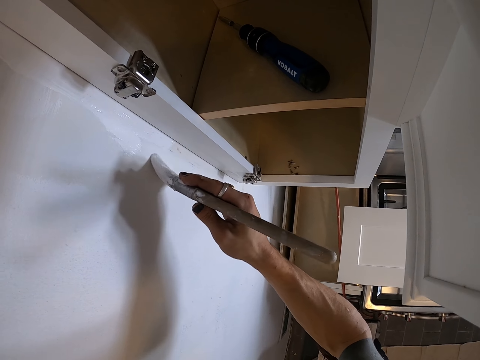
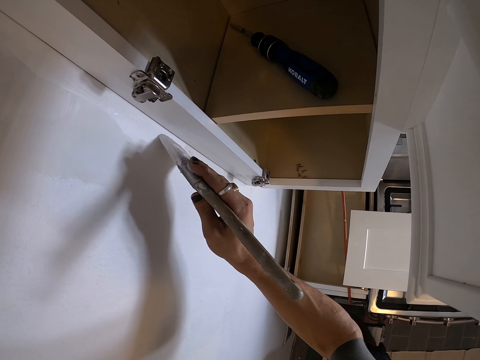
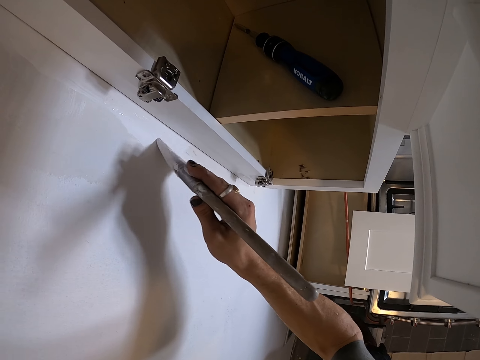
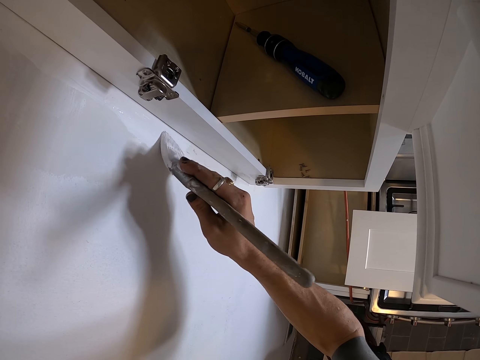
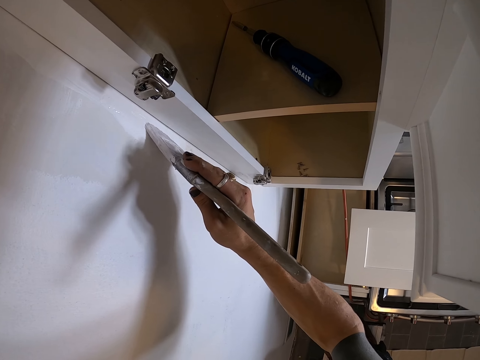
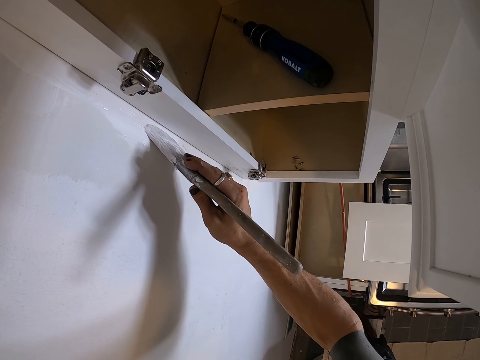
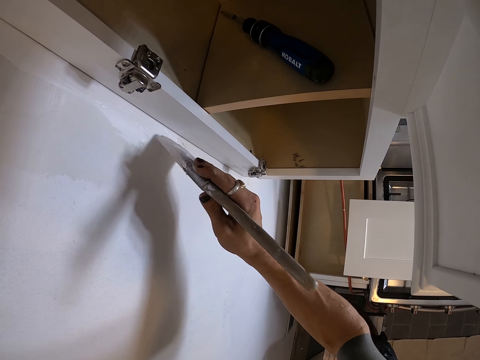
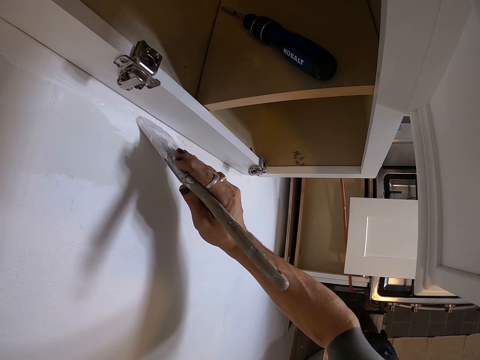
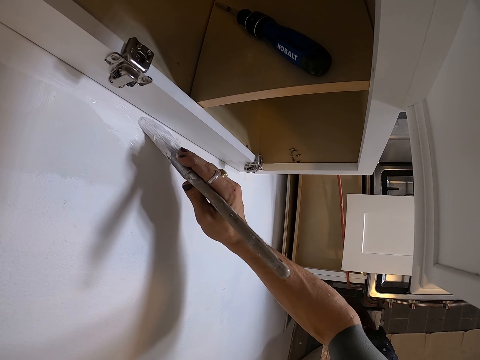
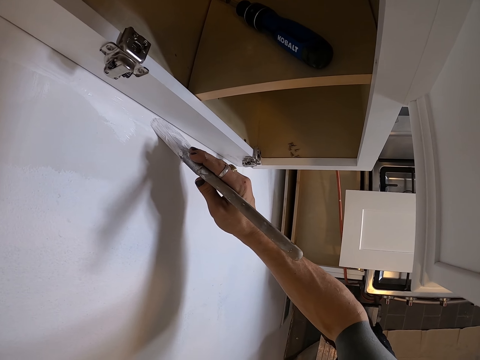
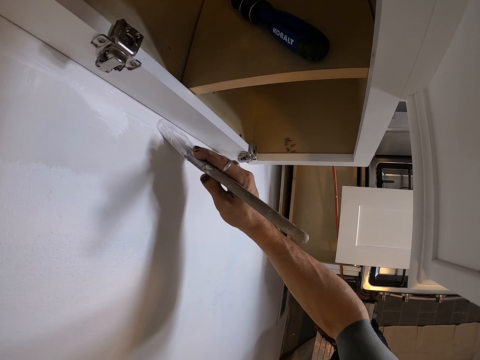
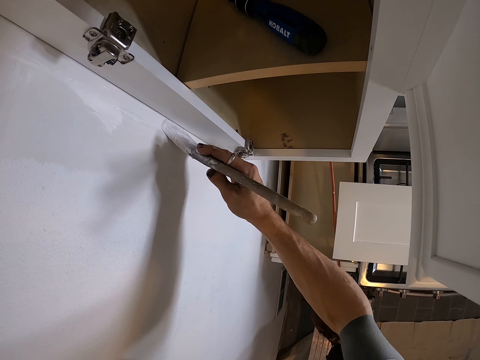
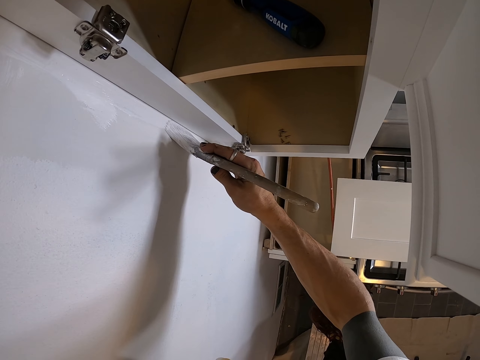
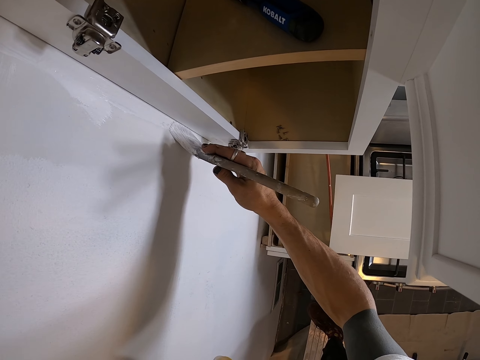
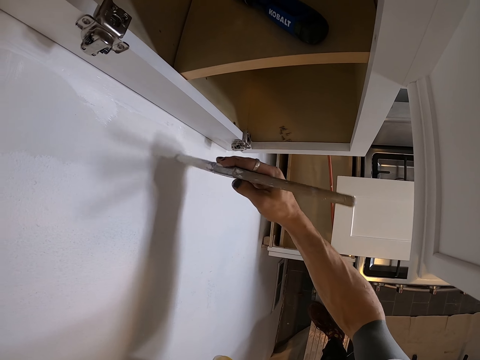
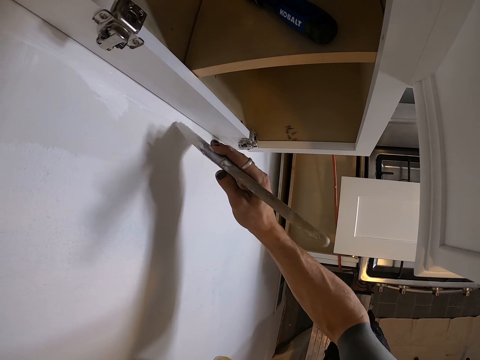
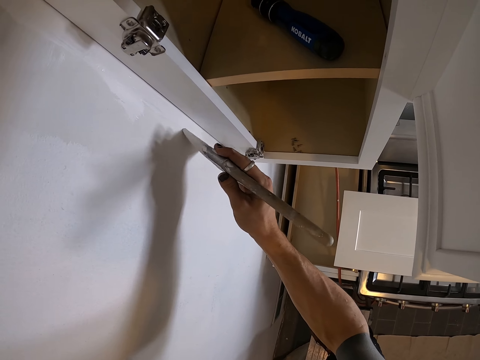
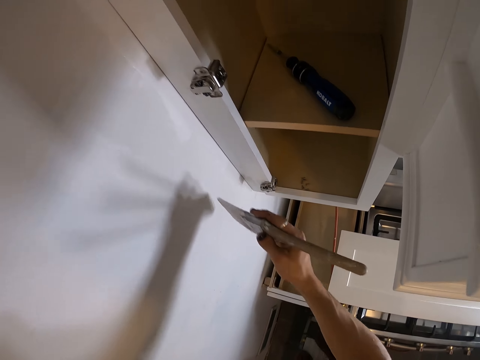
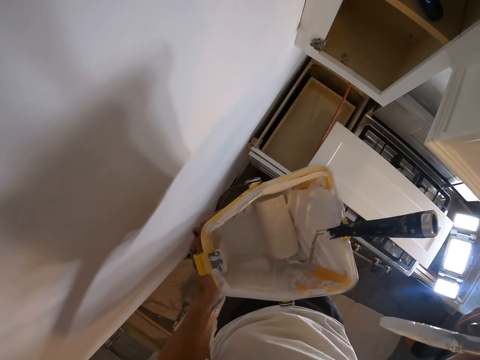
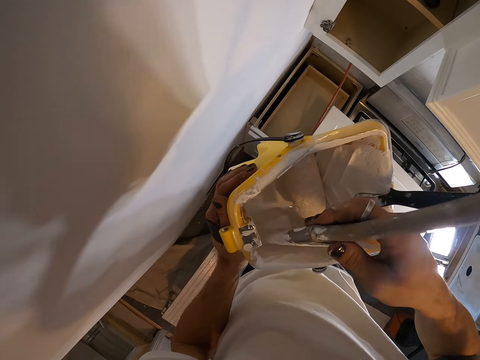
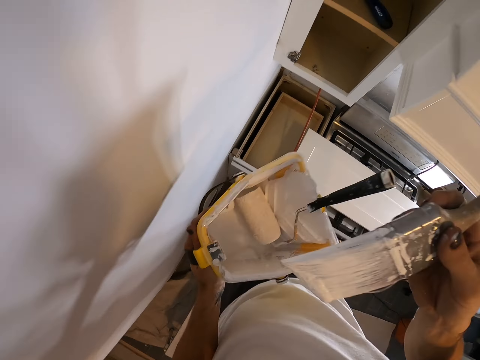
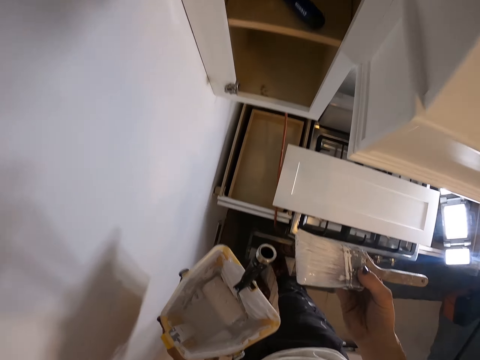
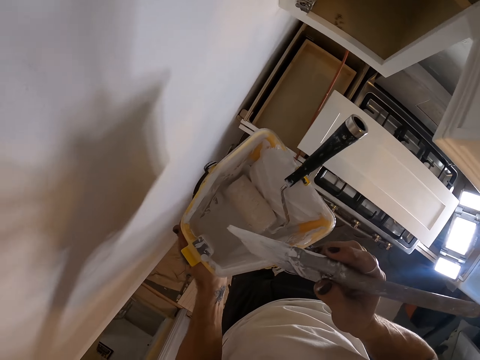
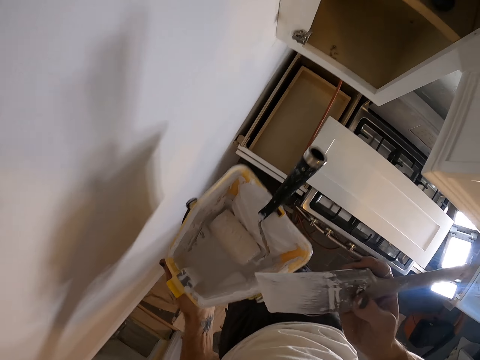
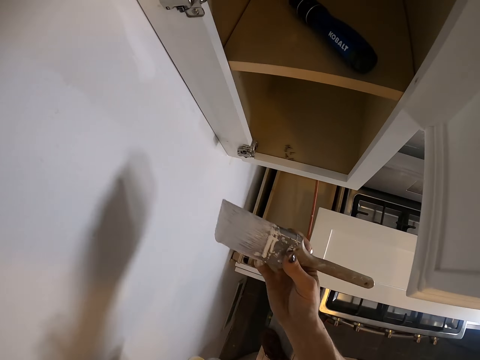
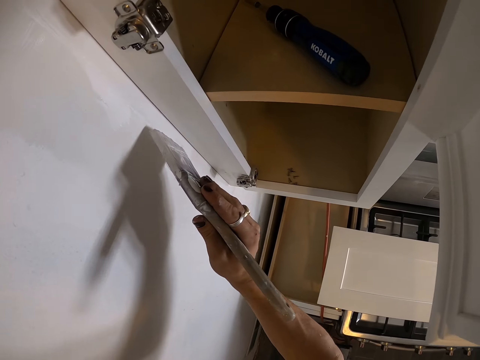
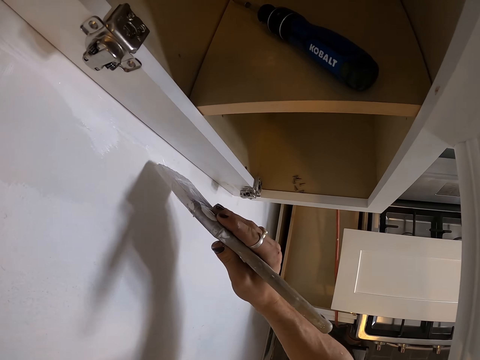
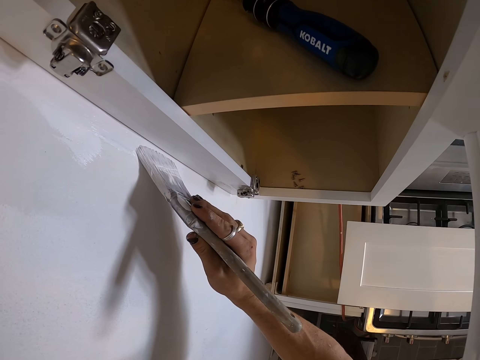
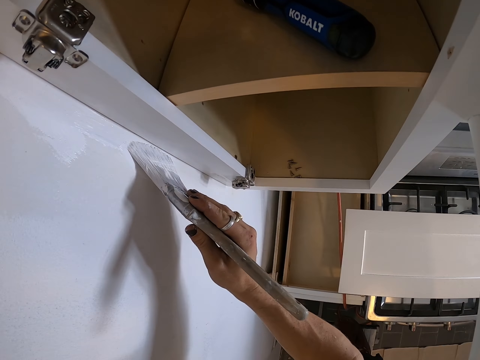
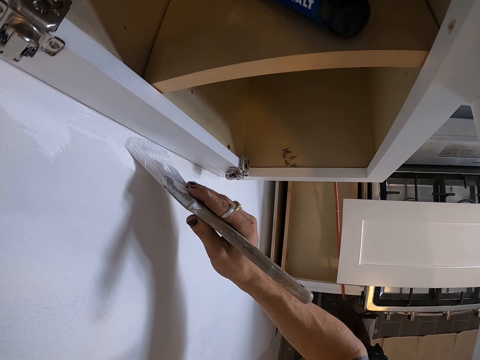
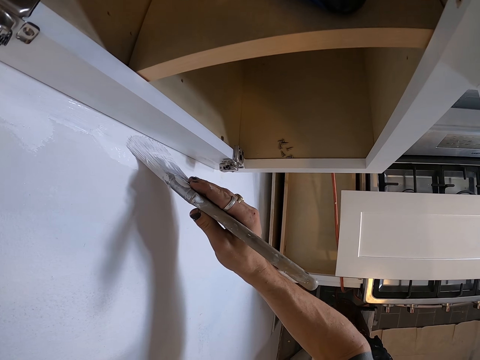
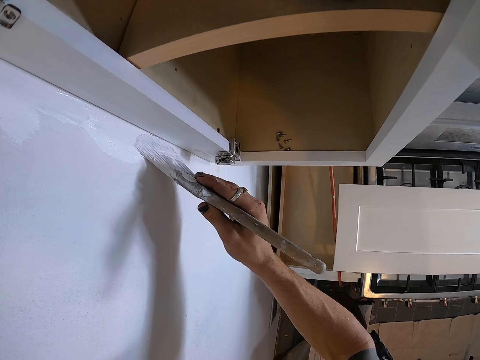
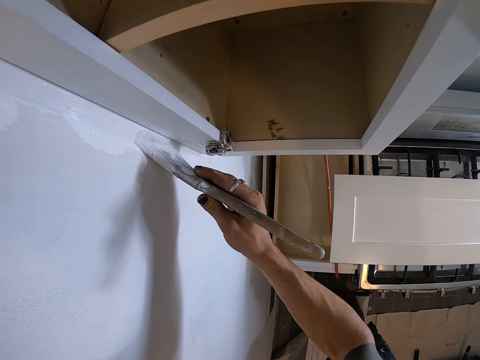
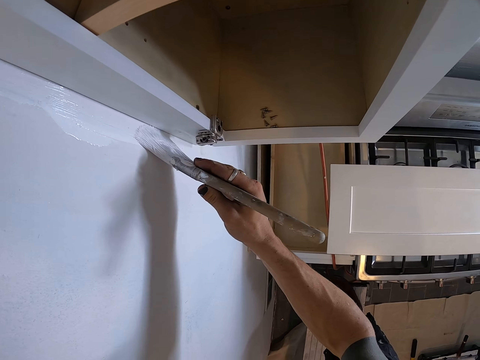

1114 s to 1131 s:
The camera wearer dips the paint brush into the roller tray or paint can. They paint the wall with the paint brush.

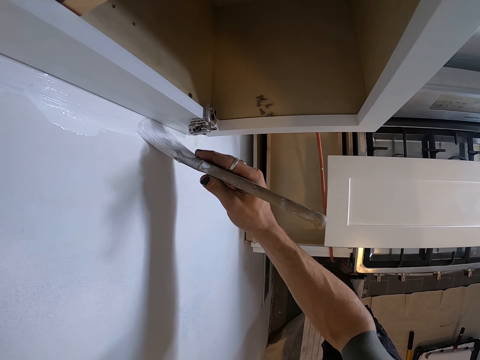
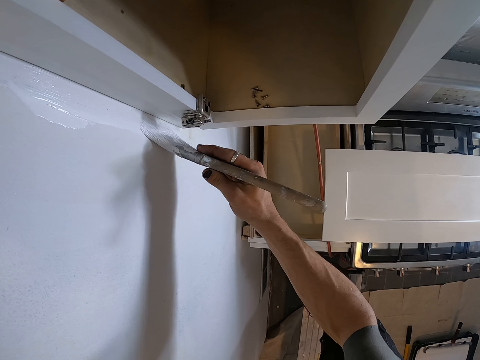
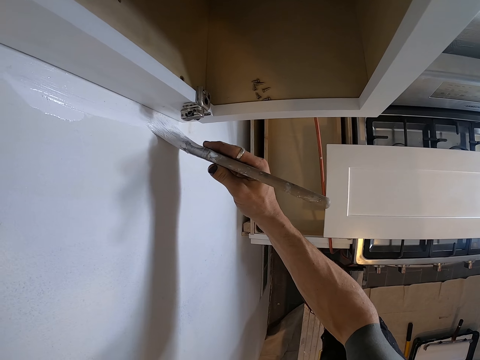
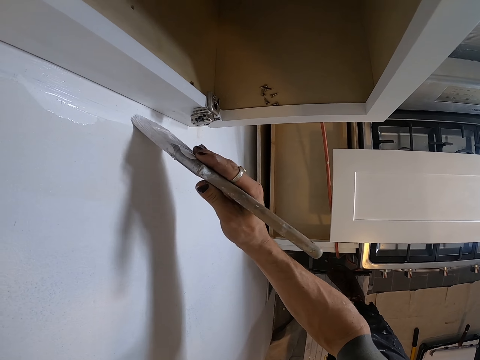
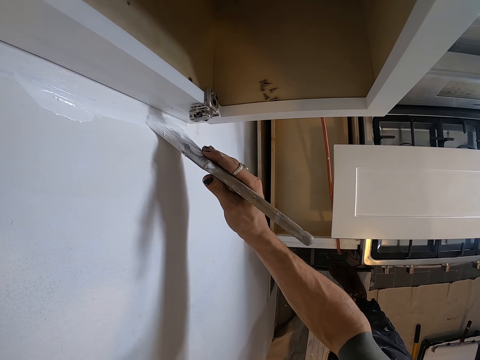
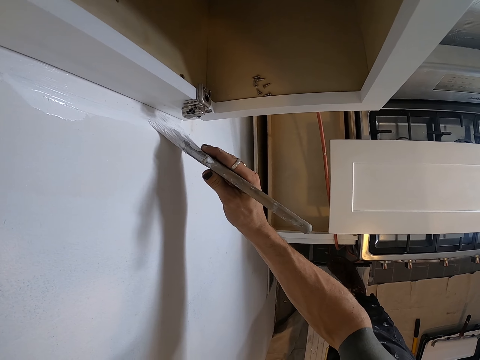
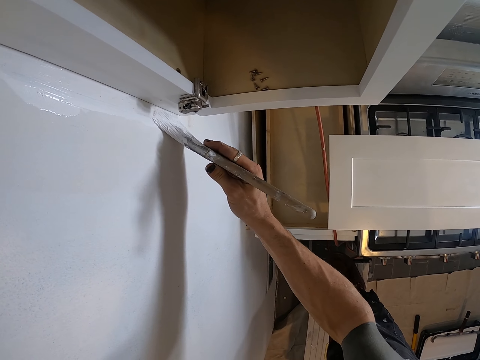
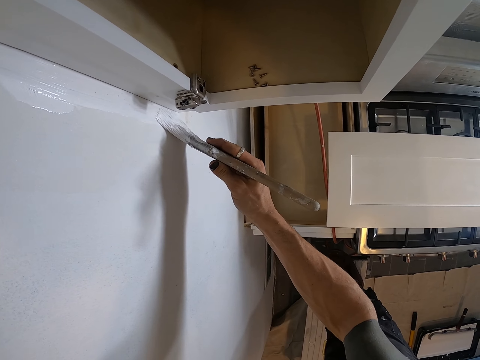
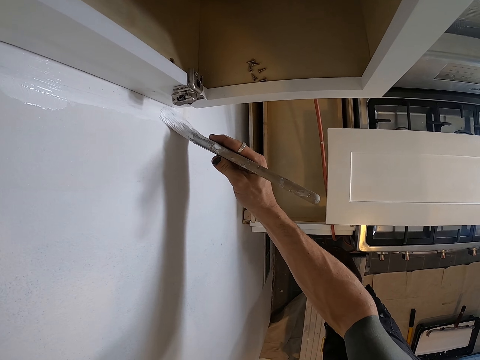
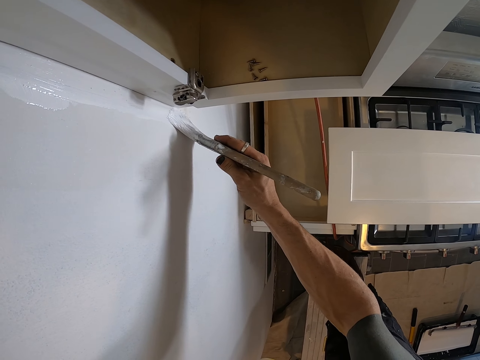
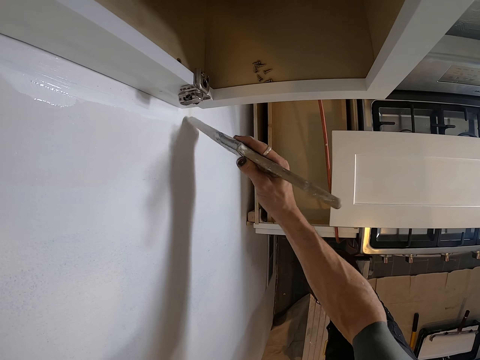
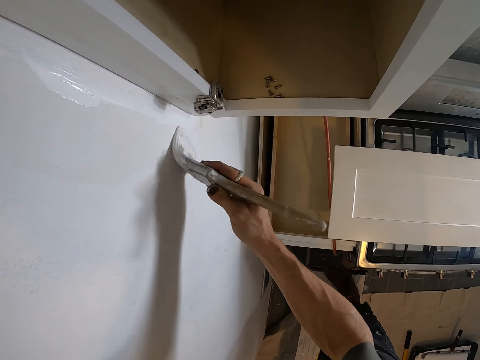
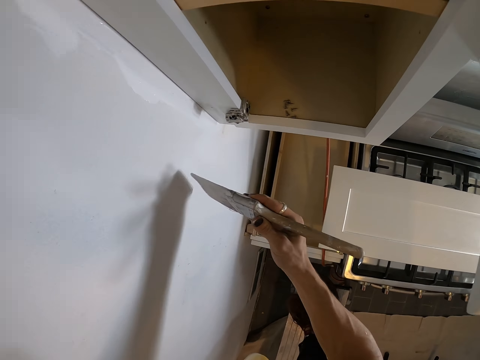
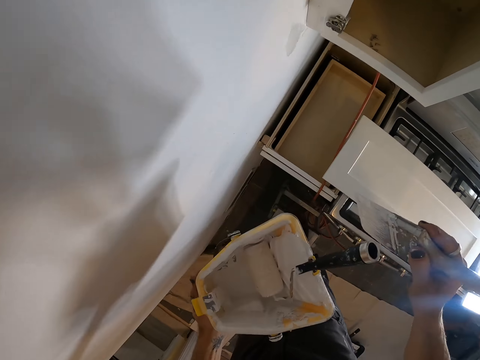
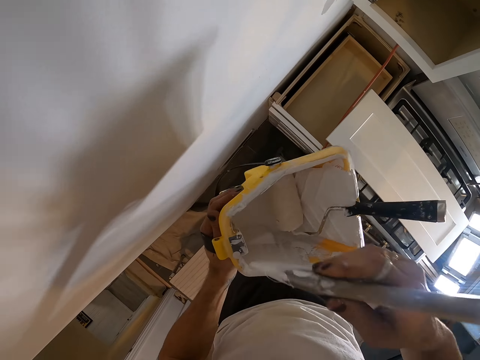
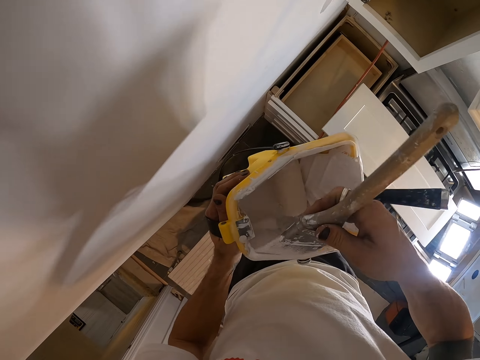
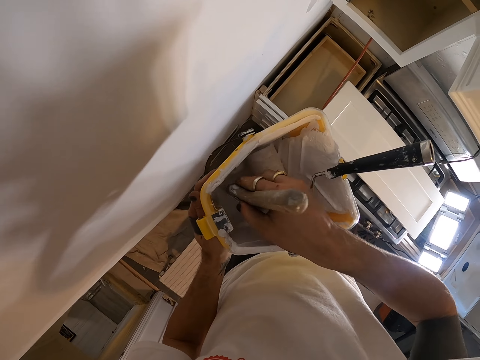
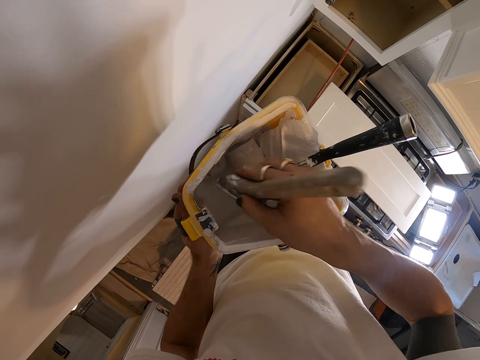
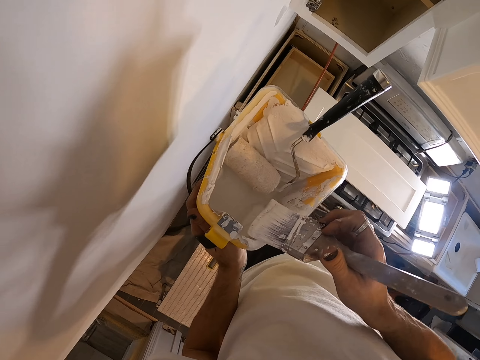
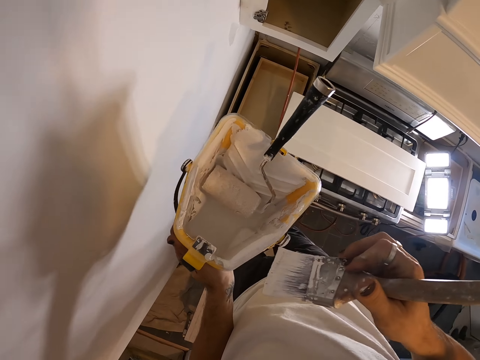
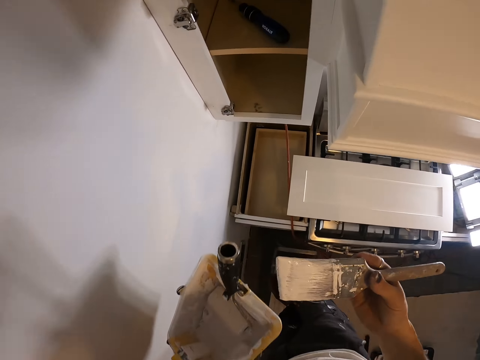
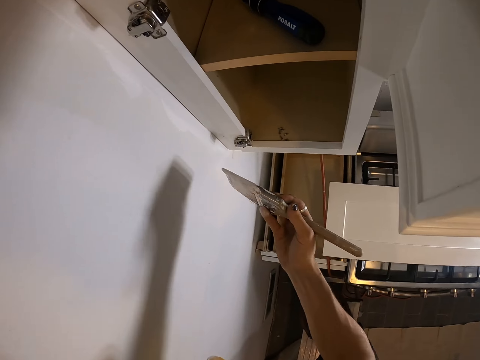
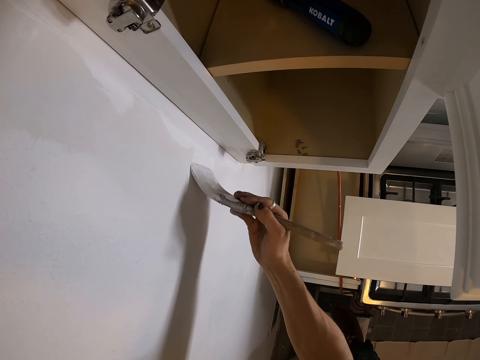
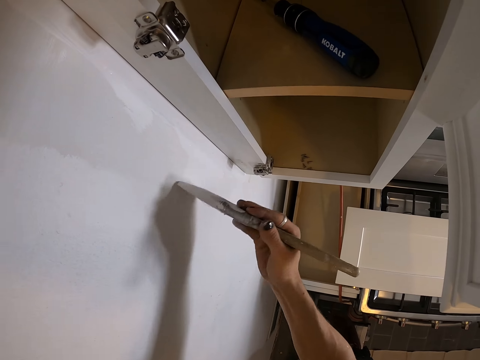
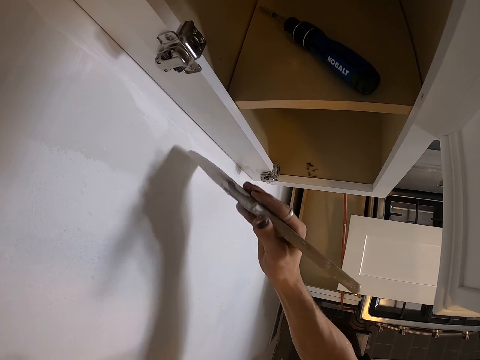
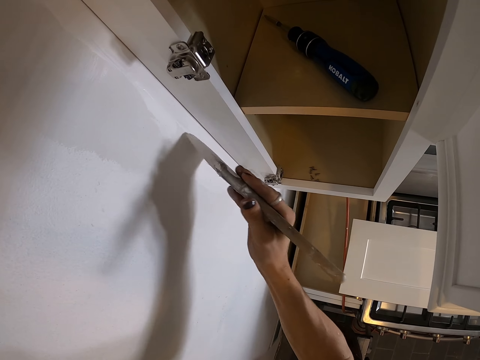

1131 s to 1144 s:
The camera wearer dips the paint brush into the roller tray or paint can. They paint the wall with the paint brush.
